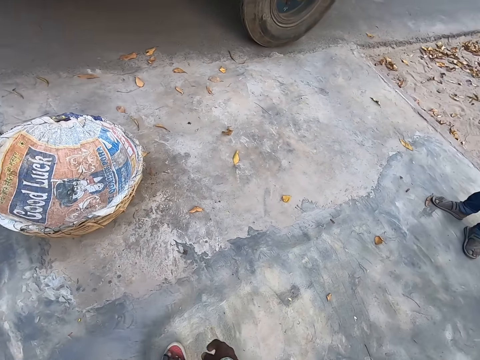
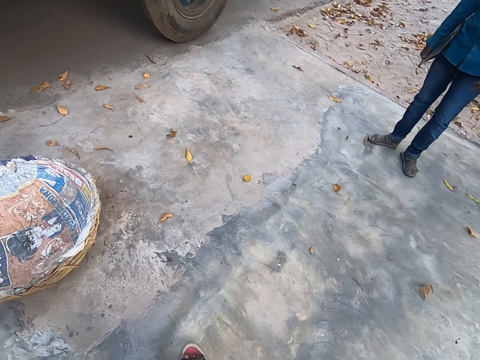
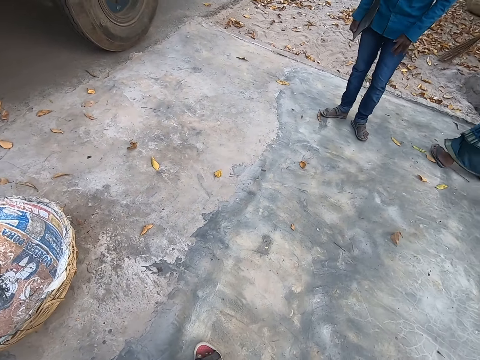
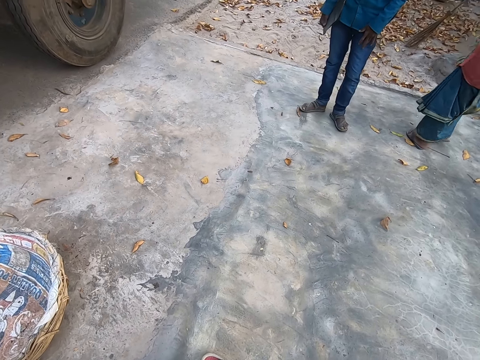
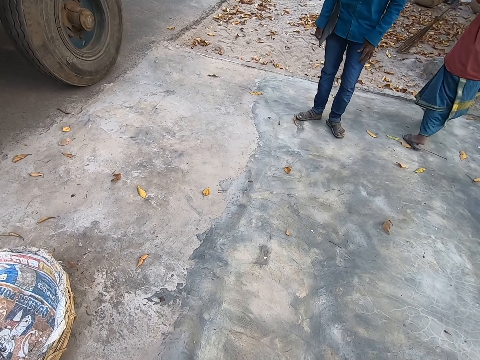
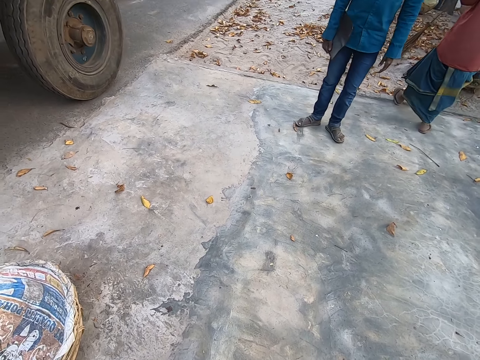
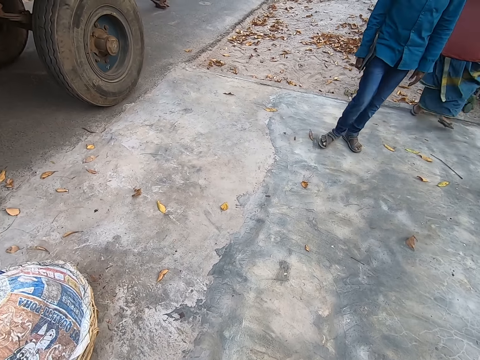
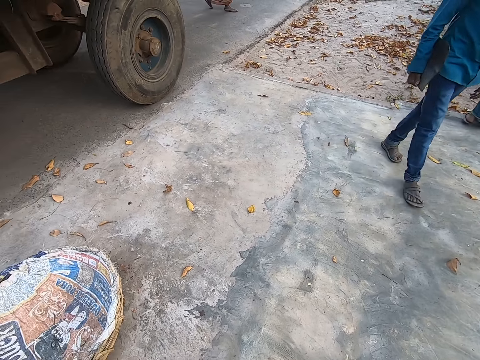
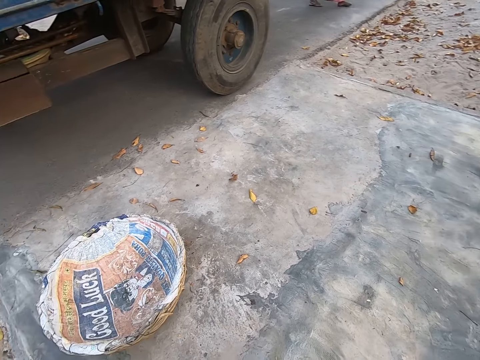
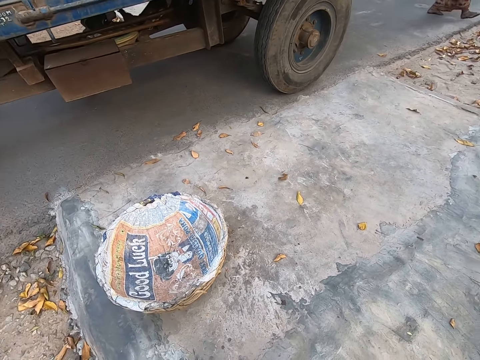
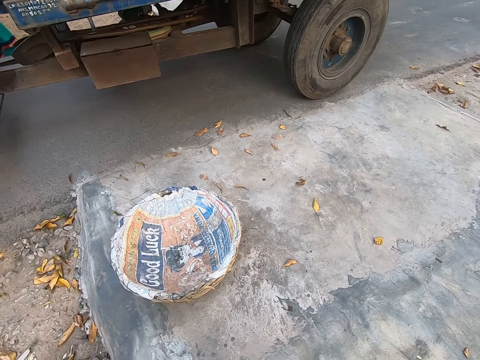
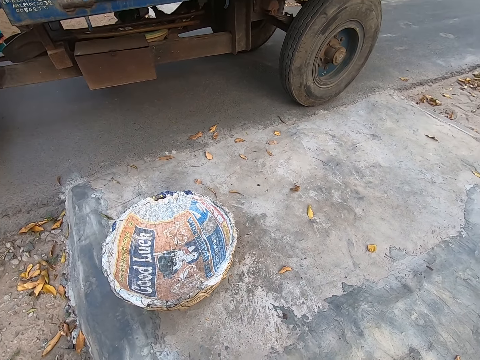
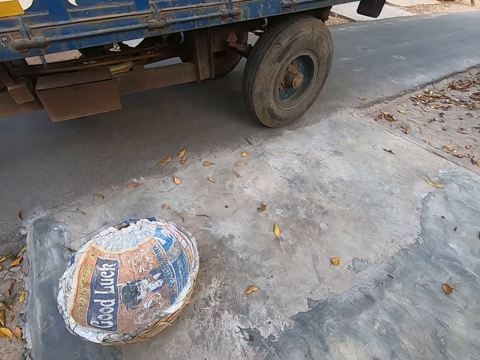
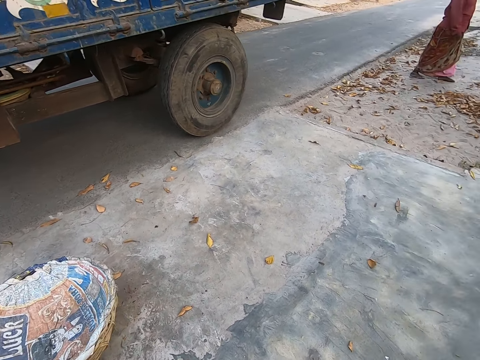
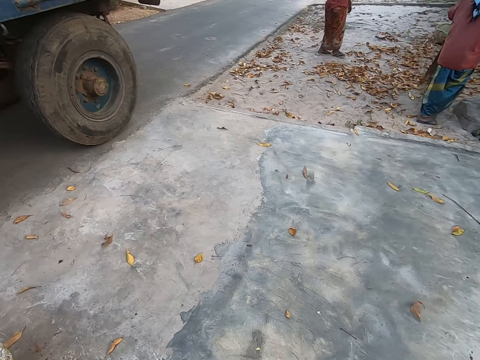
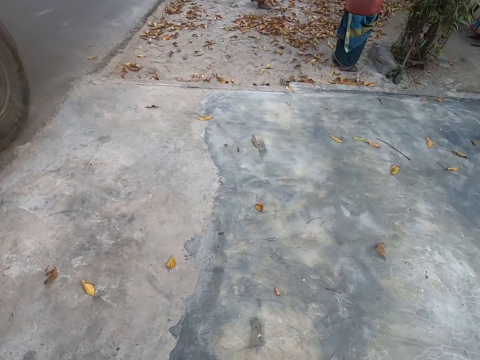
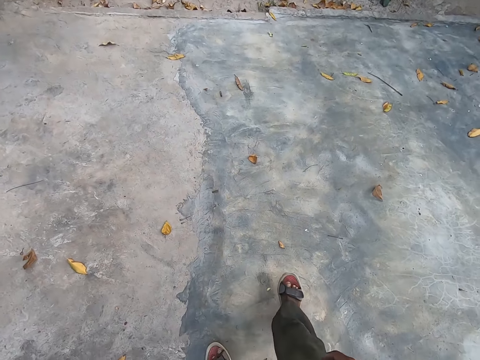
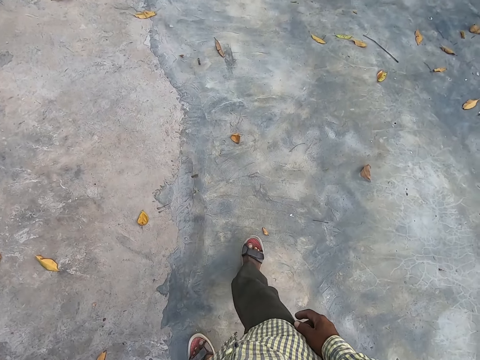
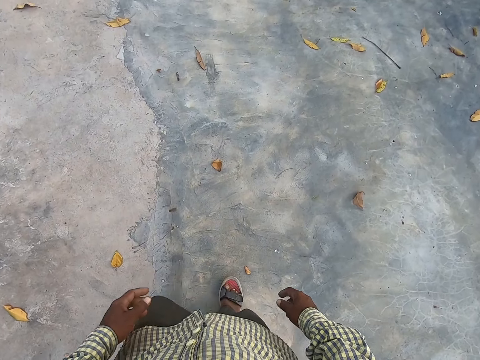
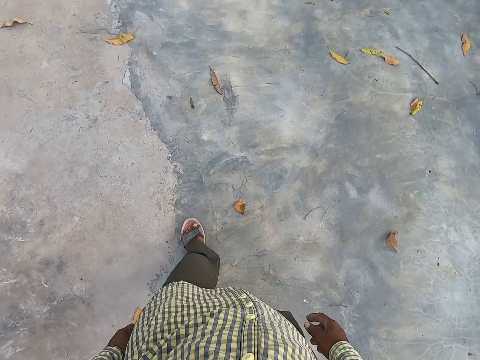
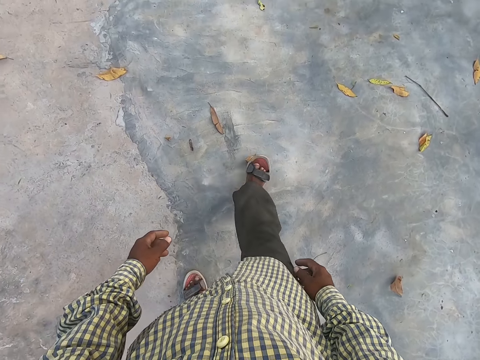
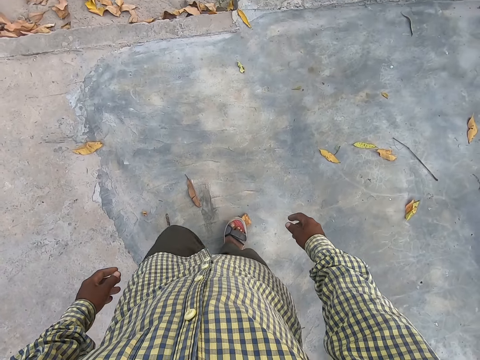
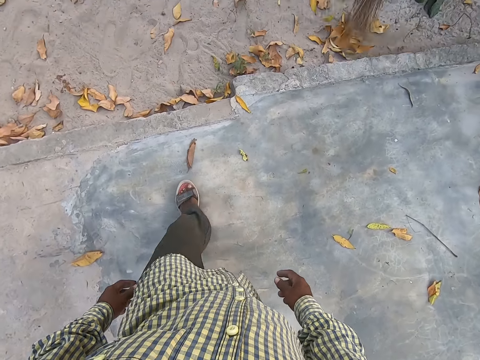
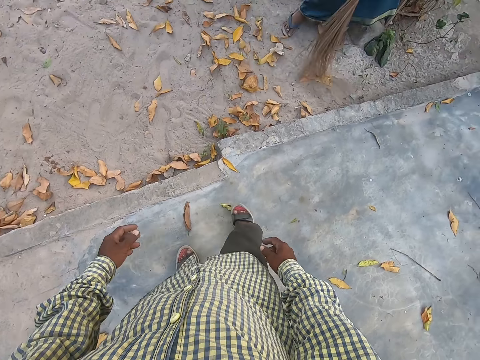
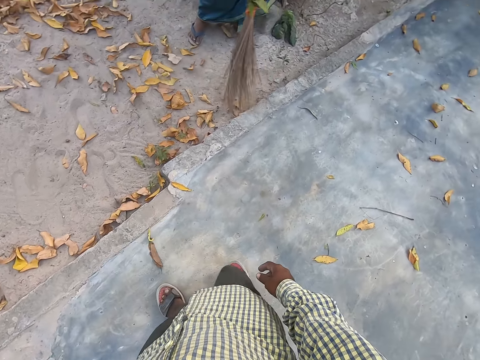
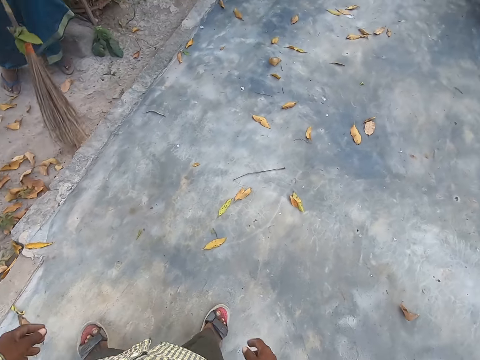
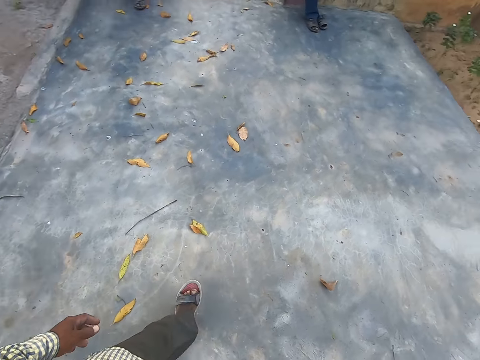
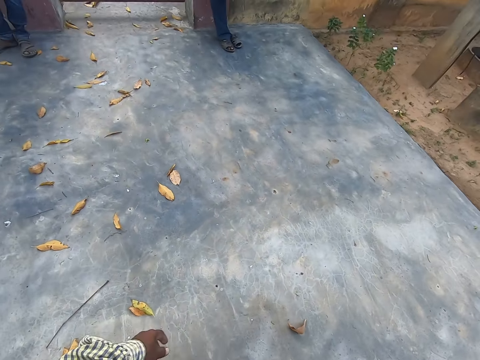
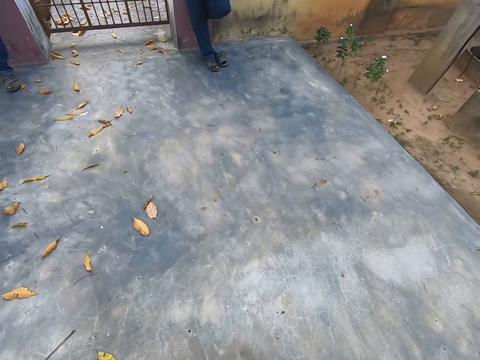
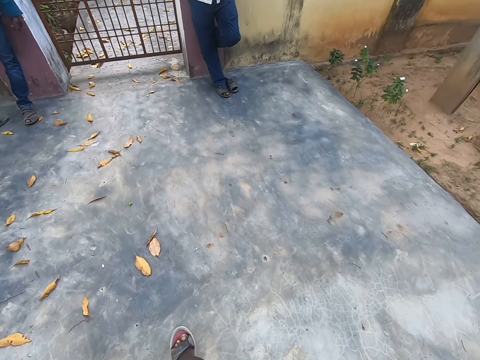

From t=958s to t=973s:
The camera wearer walks around. The woman sweeps dried leaves on the ground with a broom in both hands.

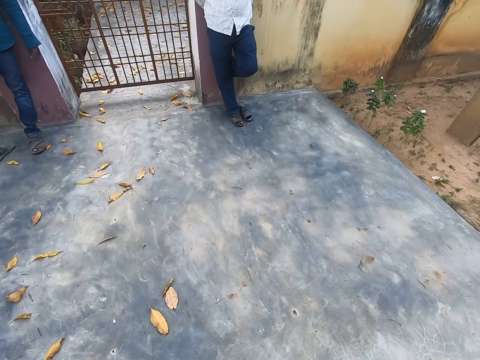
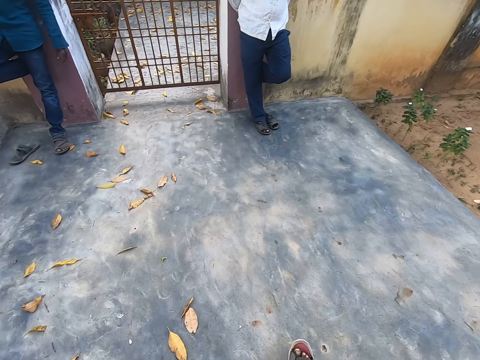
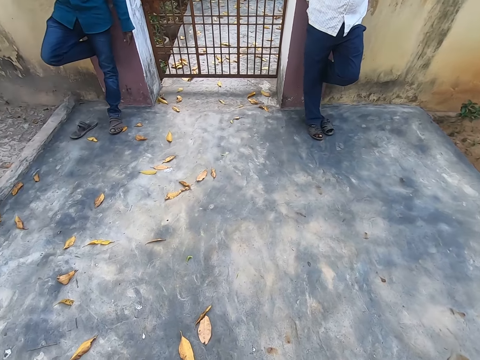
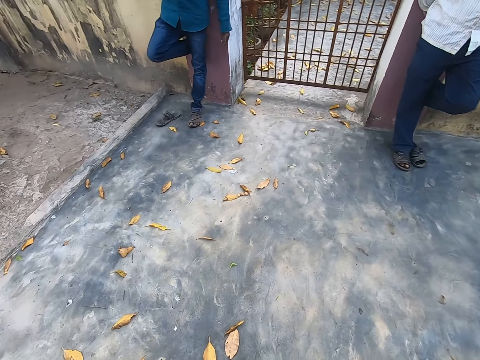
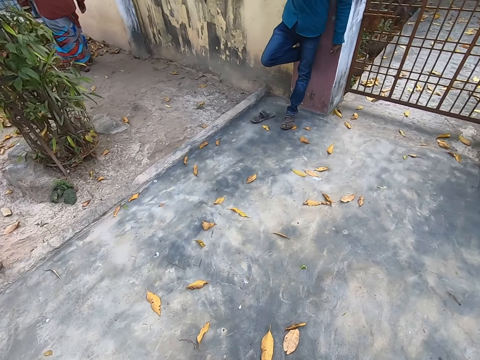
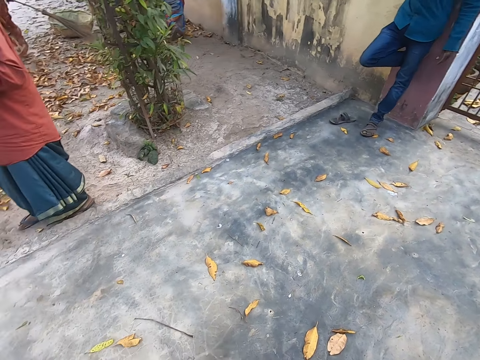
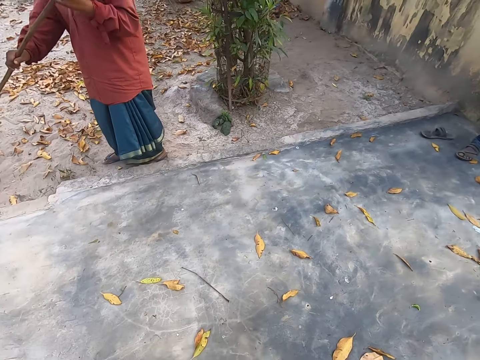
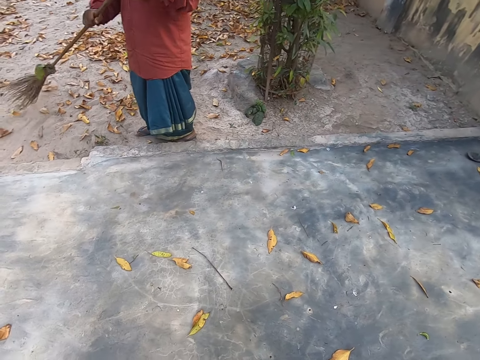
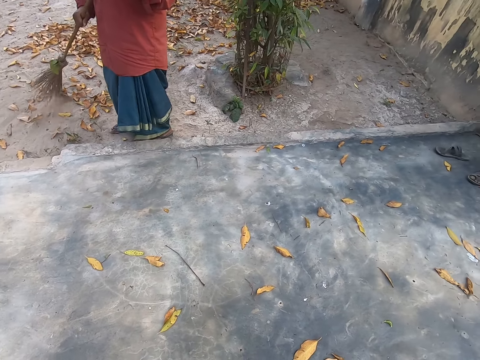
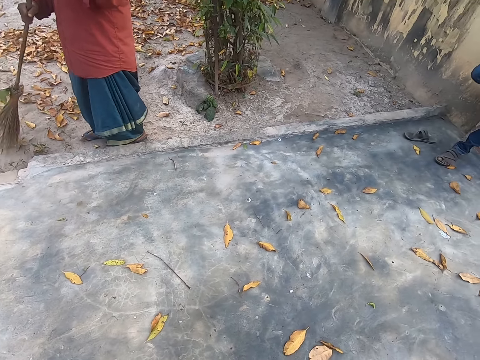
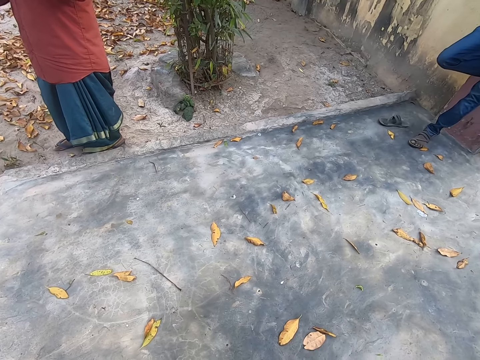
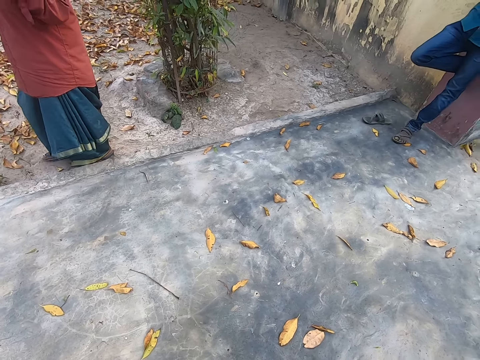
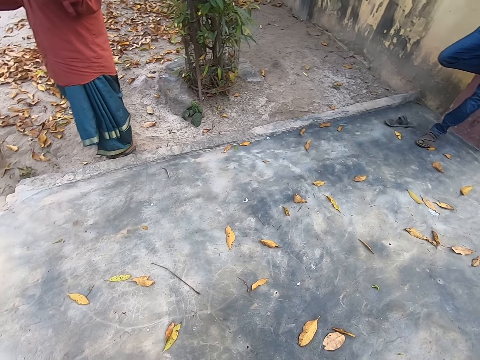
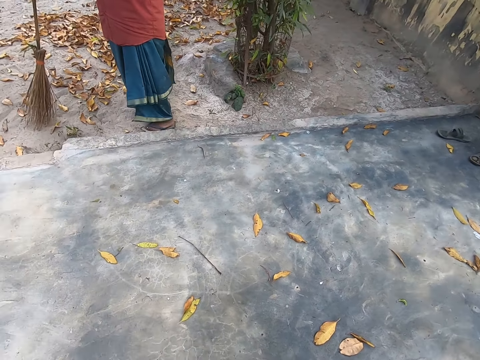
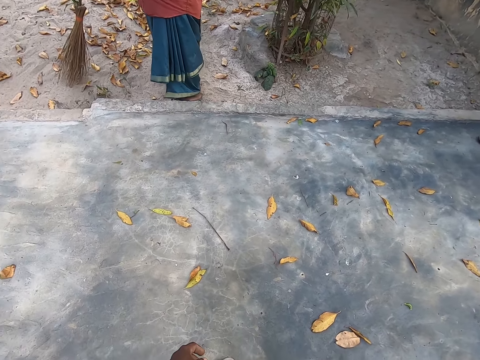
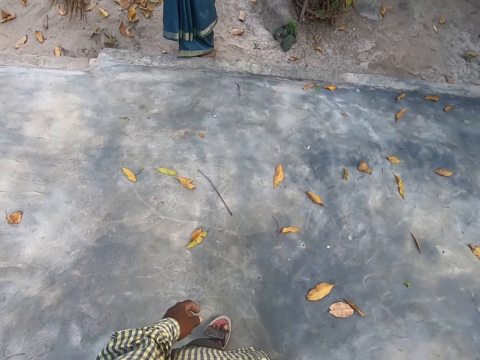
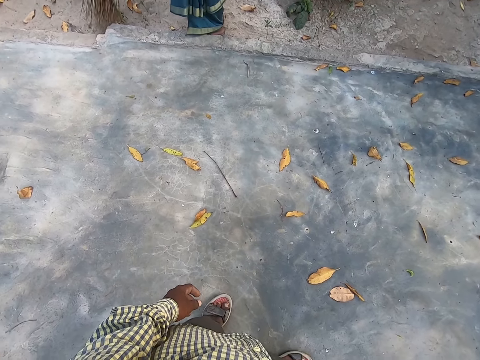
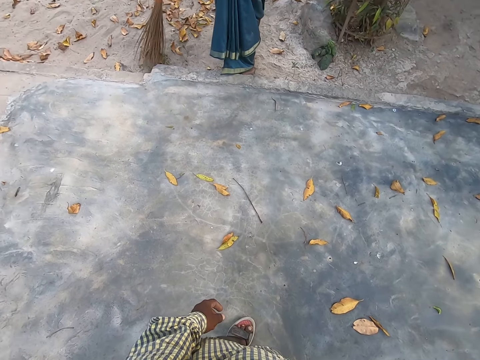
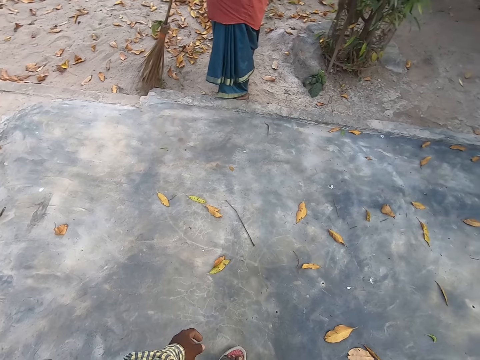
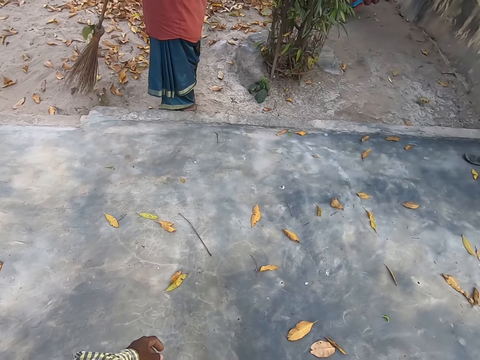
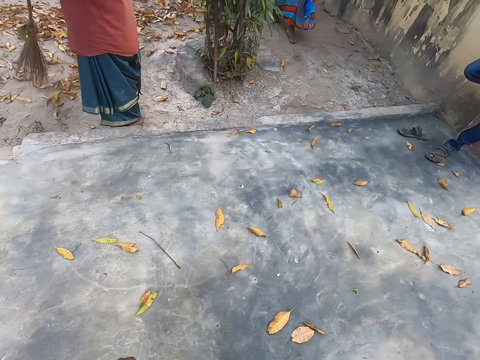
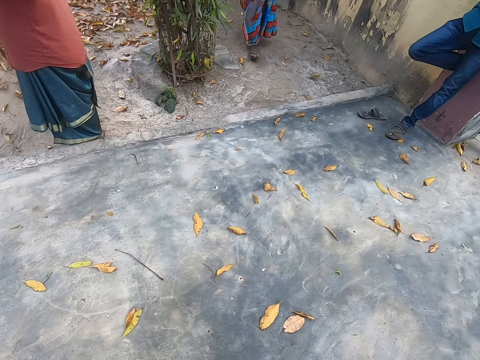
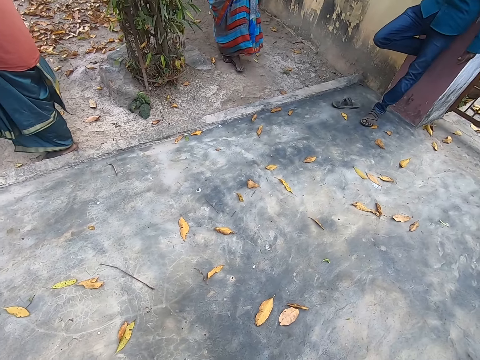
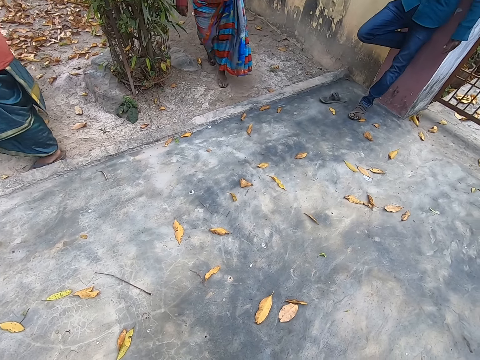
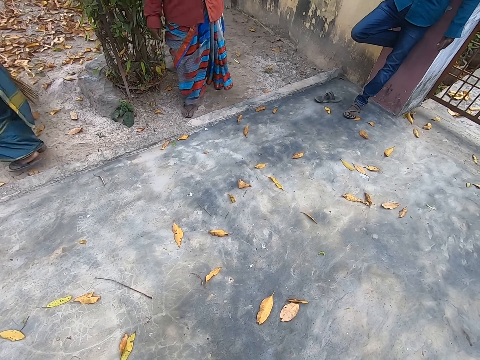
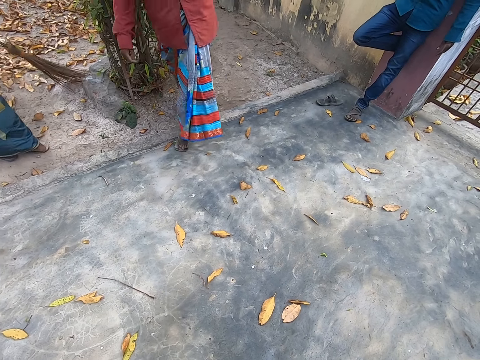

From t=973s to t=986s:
The woman adjusts the broom on the ground with both hands and sweeps dried leaves on the ground with the broom in both hands.
